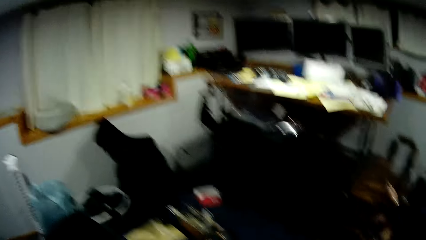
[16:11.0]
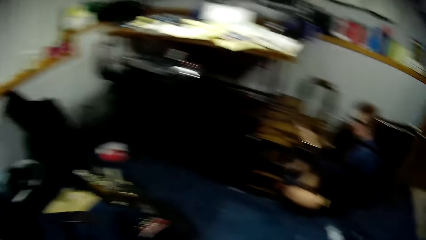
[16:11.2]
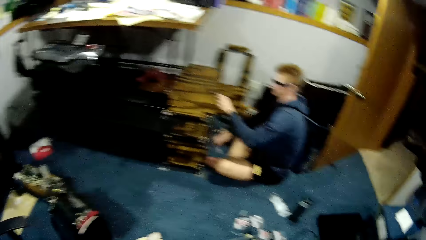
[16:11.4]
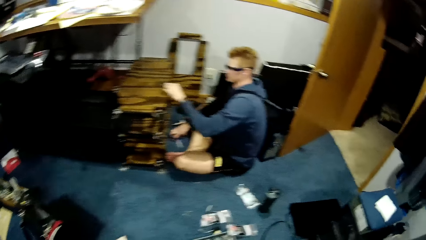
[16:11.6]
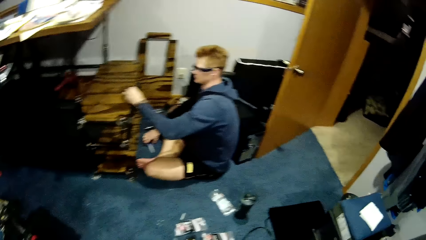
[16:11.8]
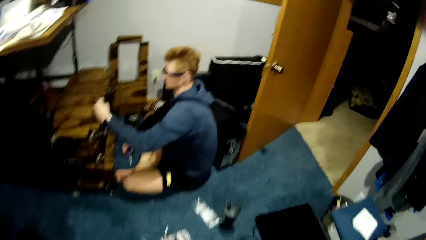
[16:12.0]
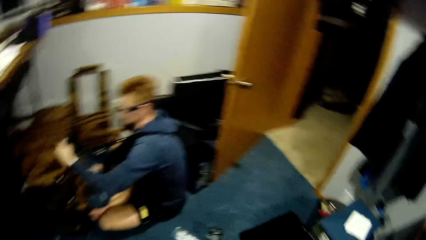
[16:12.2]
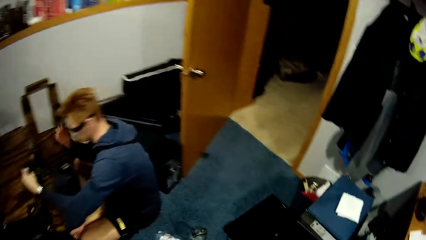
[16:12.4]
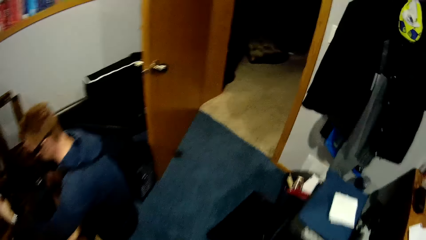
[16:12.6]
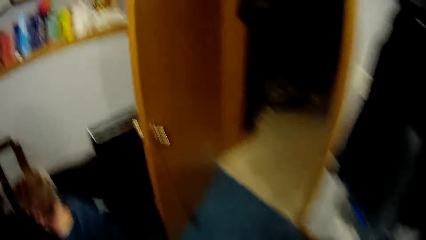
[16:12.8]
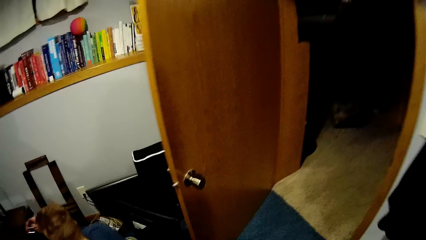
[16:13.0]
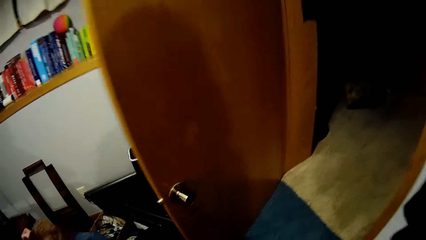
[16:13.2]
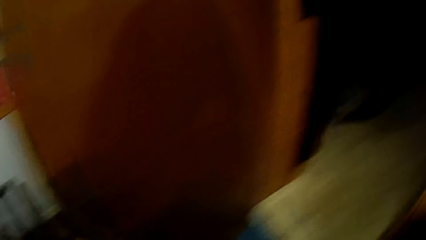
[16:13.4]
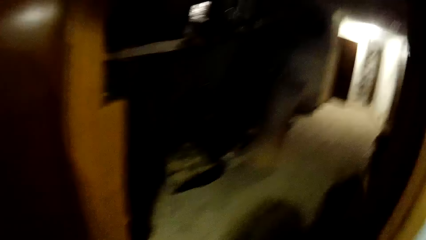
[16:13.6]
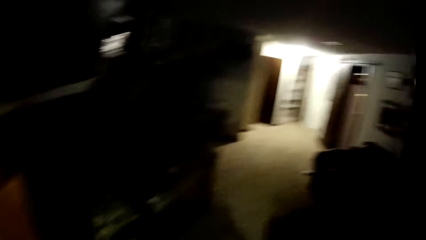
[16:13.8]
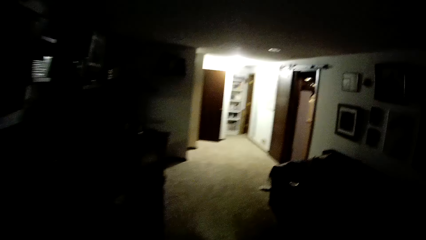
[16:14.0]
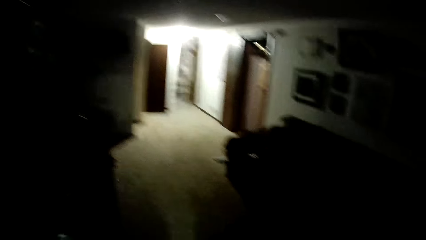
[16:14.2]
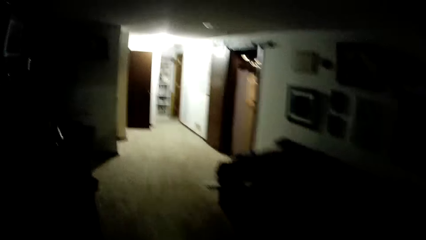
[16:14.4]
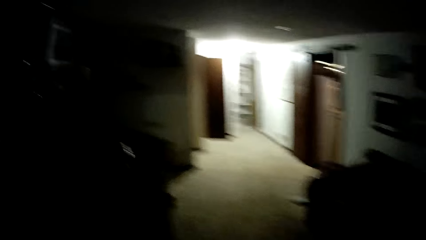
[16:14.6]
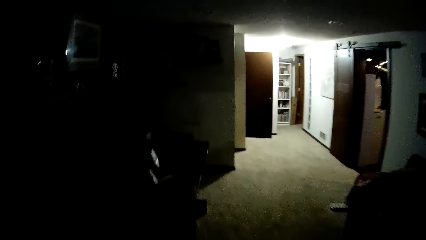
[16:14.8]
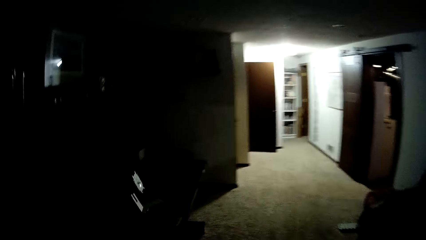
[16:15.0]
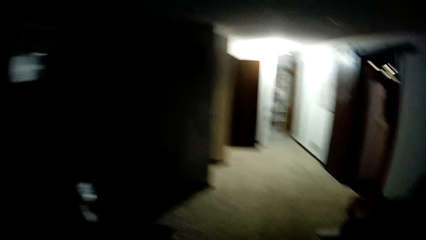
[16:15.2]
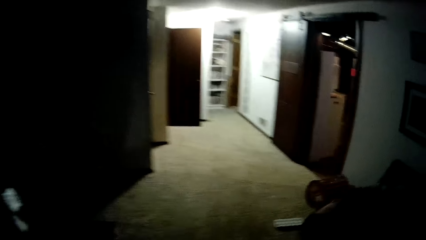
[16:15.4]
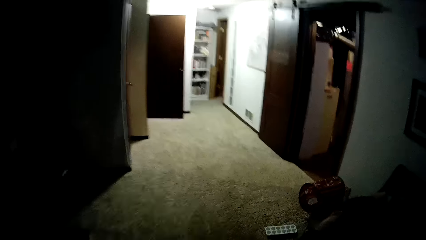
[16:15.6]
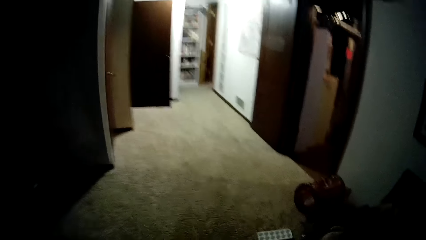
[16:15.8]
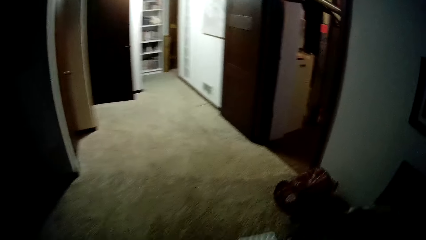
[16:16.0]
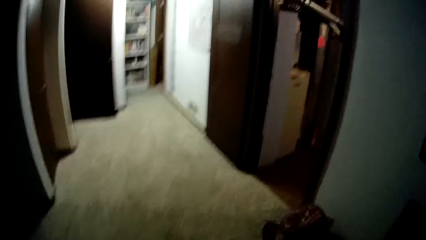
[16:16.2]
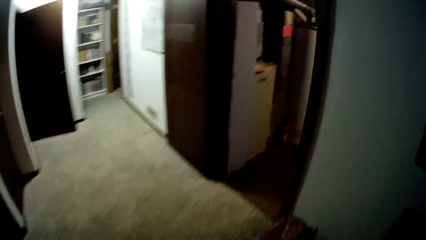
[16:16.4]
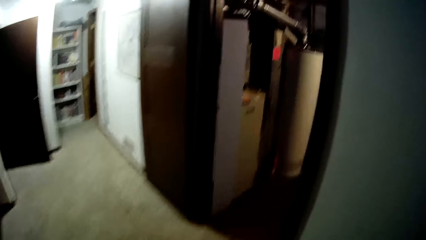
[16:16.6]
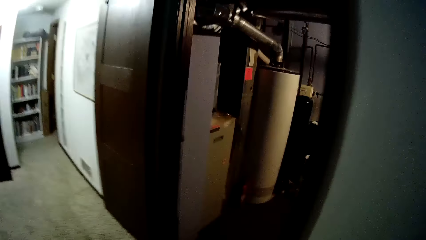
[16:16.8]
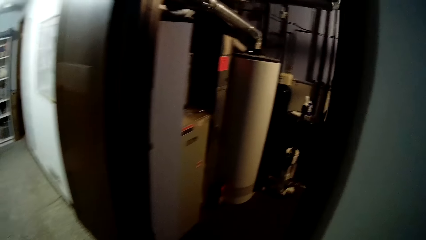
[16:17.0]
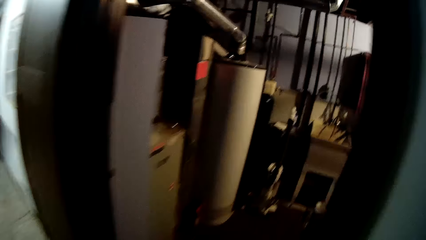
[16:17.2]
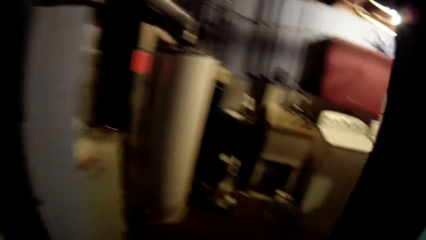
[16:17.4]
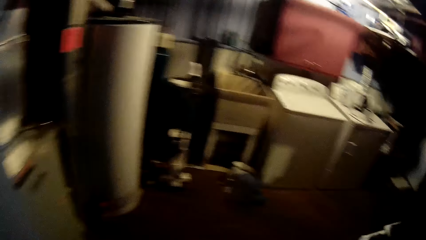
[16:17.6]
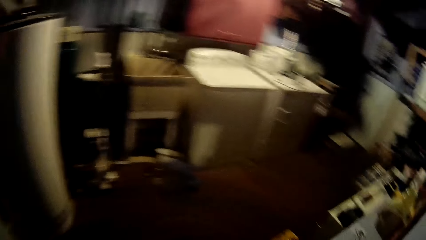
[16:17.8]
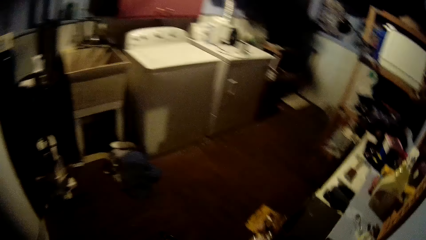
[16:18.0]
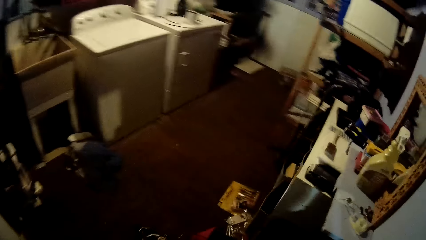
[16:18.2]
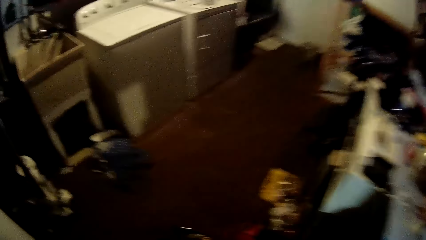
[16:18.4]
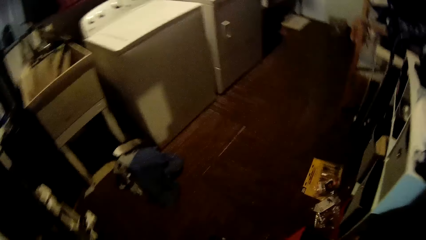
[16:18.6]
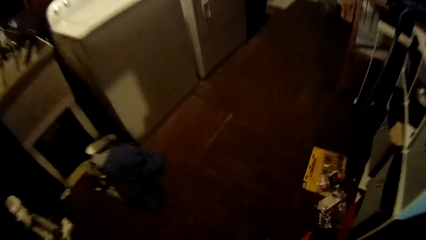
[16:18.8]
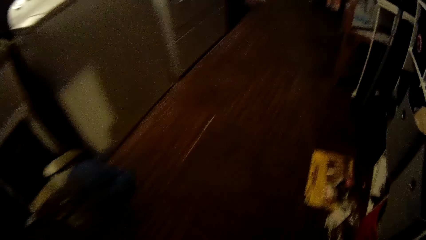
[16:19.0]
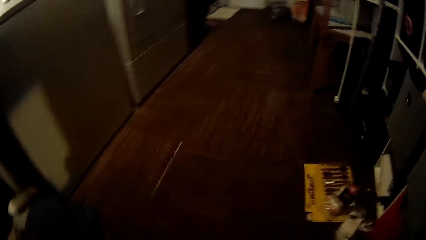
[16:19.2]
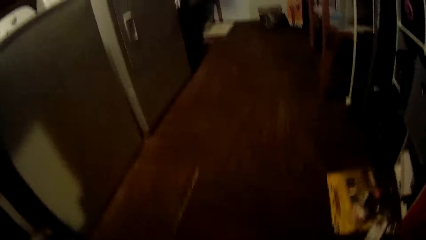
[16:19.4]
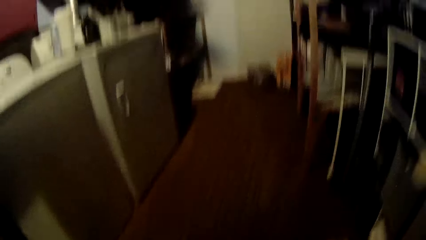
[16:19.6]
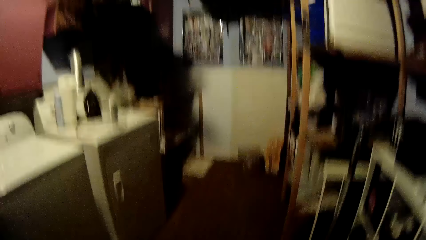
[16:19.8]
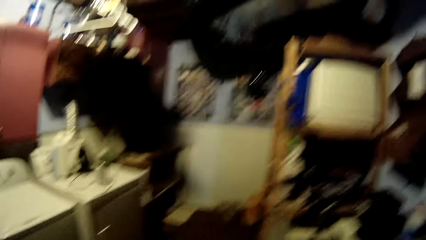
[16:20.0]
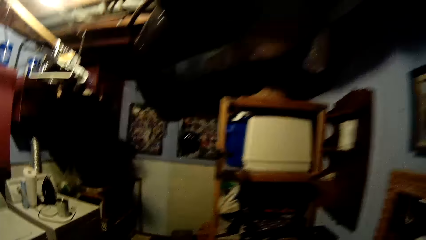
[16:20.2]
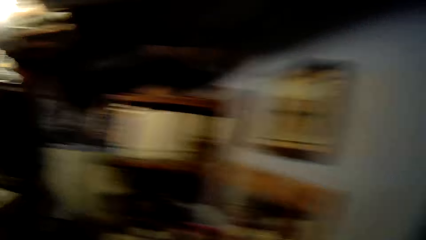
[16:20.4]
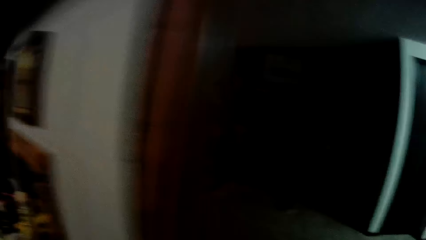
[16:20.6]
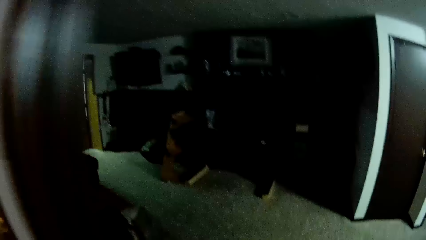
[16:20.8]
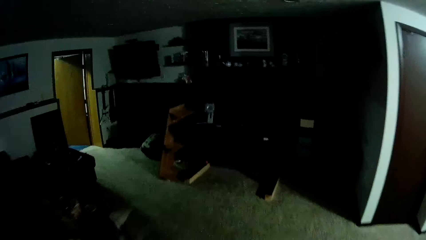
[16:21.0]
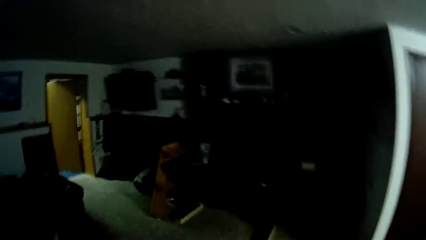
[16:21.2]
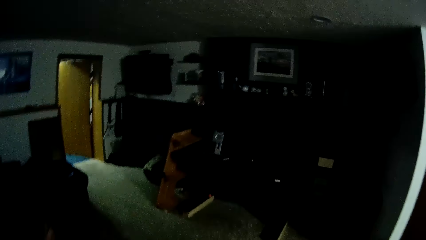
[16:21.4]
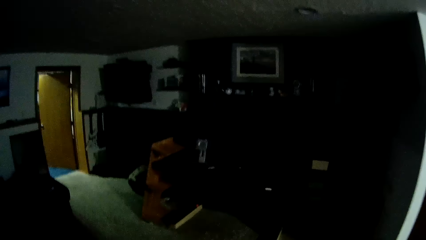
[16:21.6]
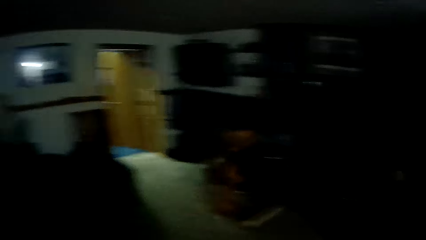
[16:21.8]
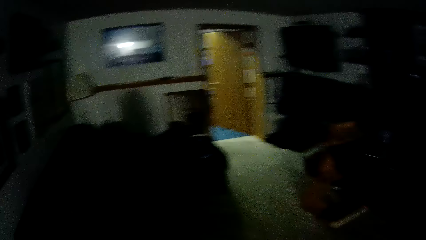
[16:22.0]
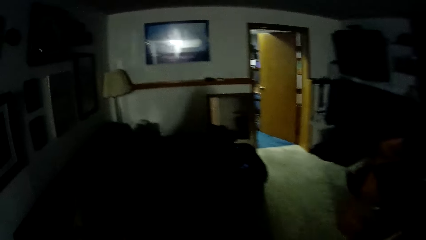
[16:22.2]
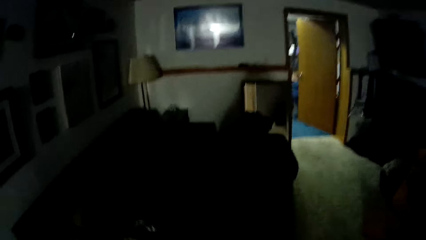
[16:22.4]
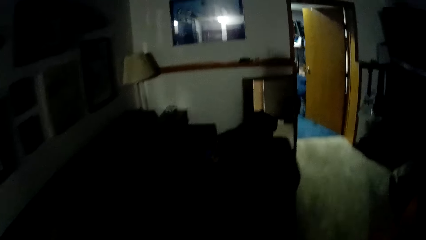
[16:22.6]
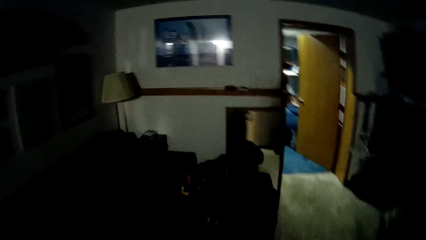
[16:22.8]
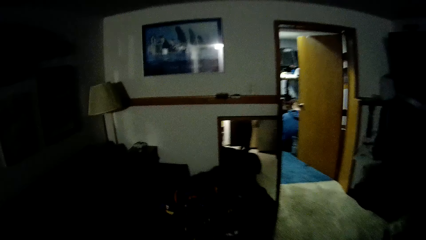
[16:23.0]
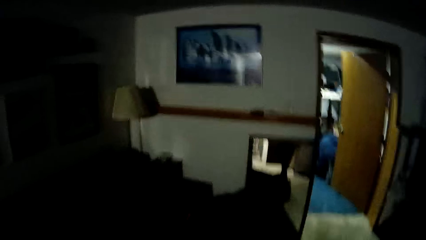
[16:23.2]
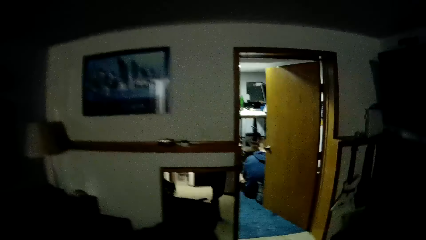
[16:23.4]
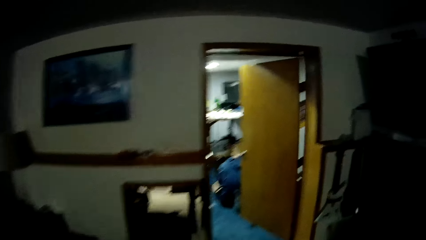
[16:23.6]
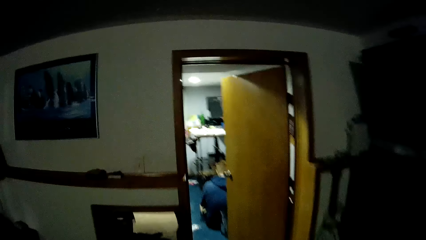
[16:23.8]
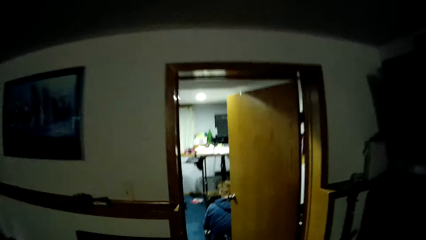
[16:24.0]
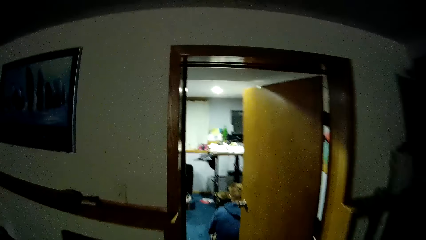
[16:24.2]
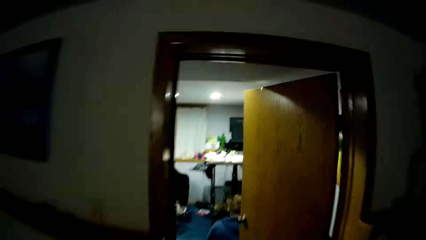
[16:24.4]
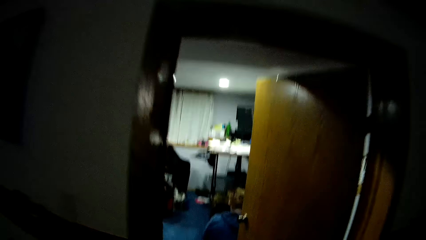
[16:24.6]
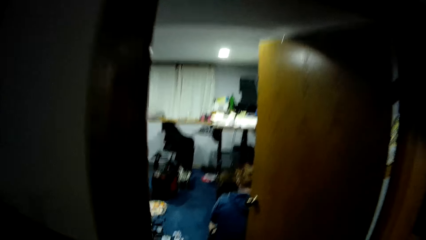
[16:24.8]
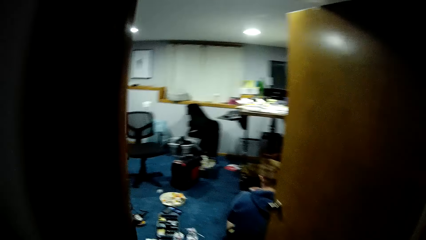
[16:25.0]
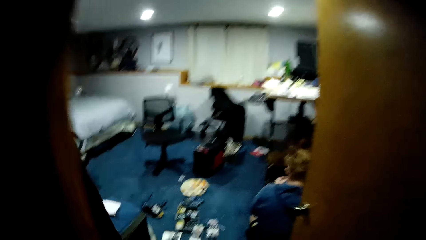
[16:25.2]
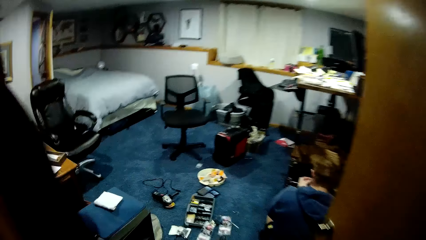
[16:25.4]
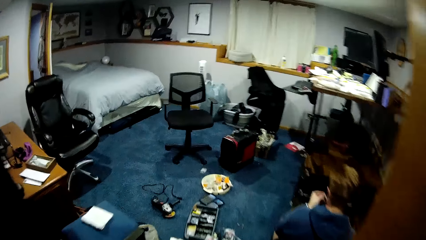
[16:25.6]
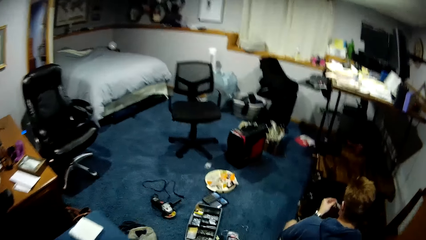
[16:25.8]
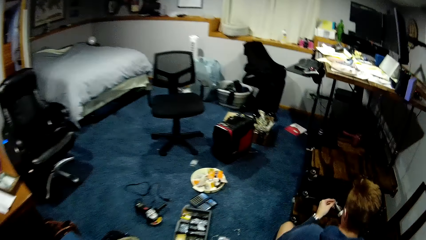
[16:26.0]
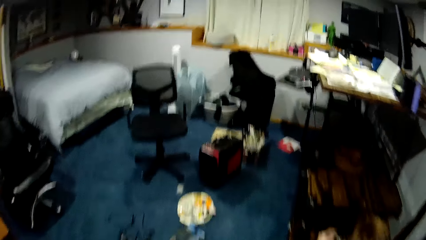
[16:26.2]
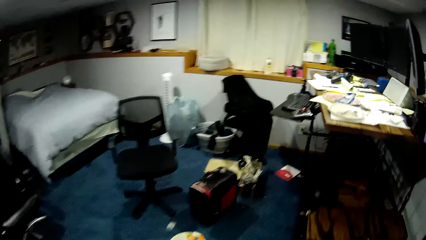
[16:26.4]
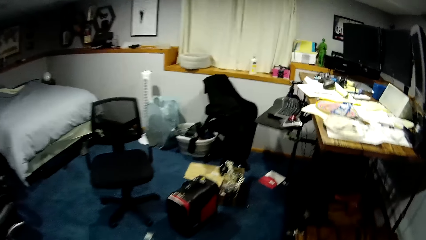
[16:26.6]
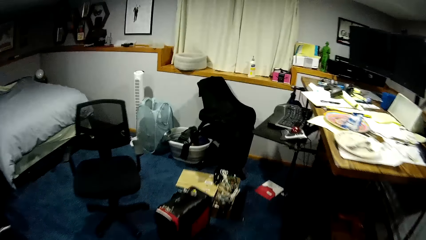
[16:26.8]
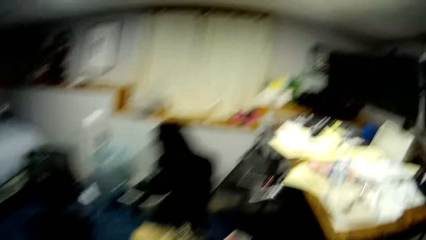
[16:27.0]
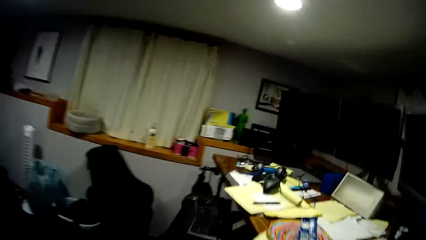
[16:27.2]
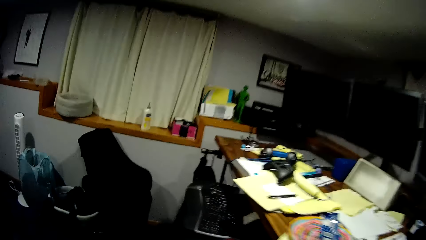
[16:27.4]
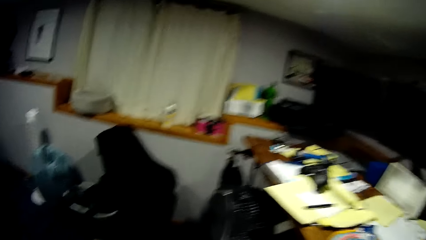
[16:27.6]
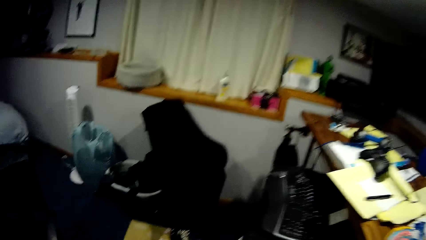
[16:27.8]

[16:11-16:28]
A man touches a screwdriver on the floor. He lifts his right hand to his face. The camera wearer walks towards the room.
